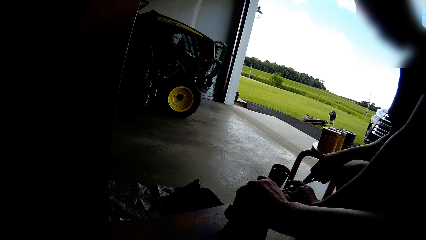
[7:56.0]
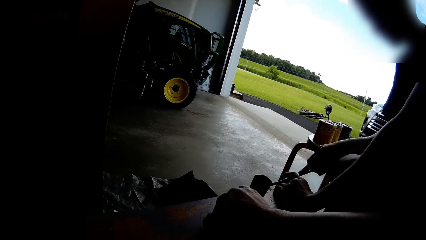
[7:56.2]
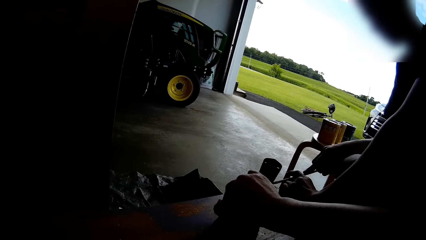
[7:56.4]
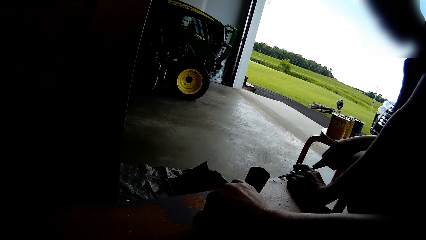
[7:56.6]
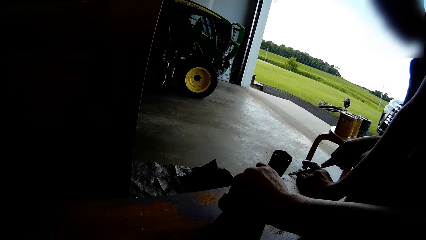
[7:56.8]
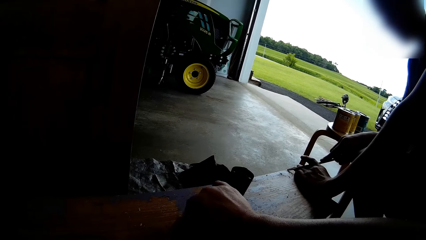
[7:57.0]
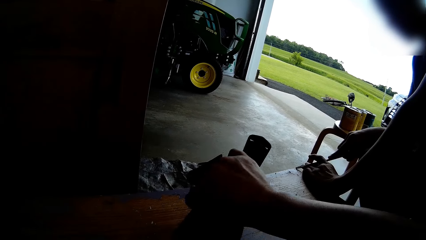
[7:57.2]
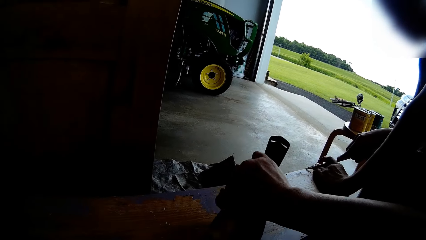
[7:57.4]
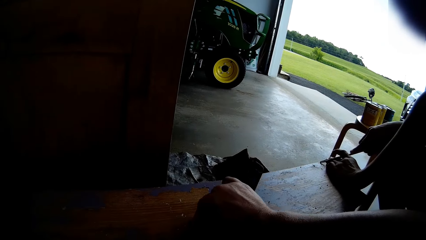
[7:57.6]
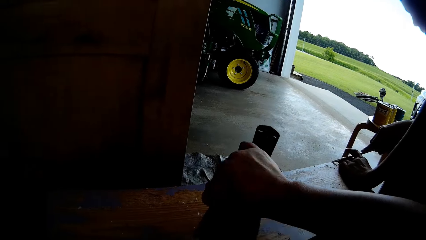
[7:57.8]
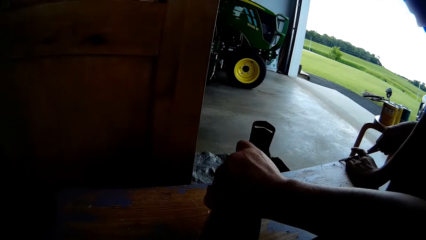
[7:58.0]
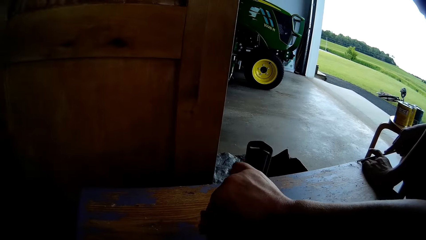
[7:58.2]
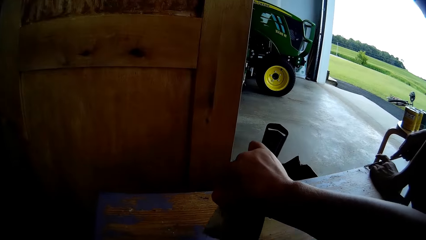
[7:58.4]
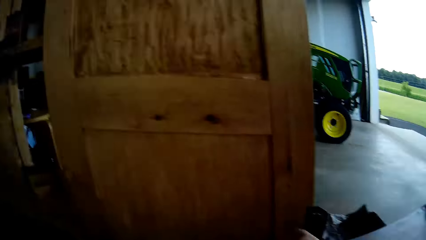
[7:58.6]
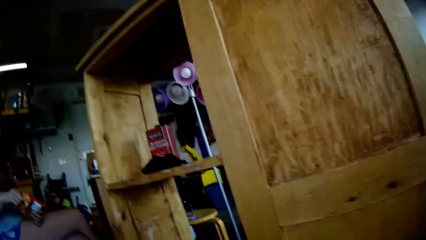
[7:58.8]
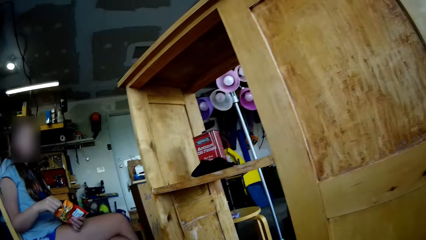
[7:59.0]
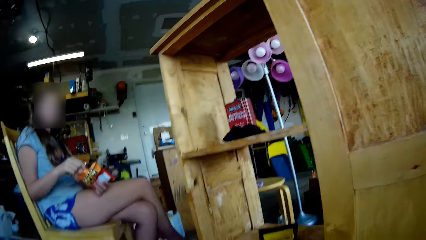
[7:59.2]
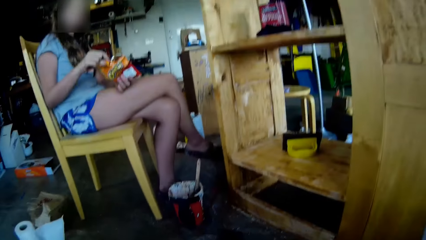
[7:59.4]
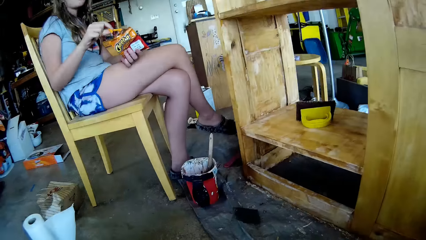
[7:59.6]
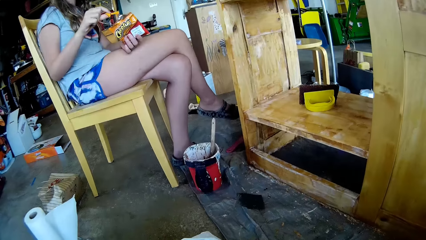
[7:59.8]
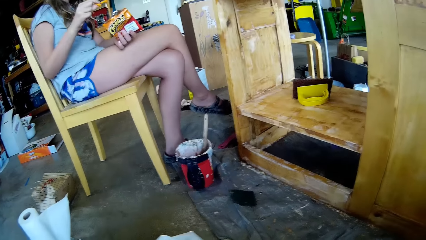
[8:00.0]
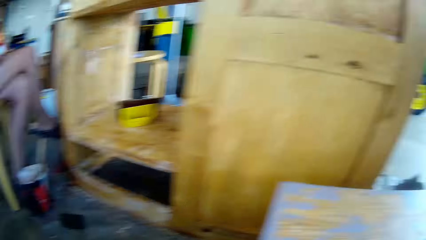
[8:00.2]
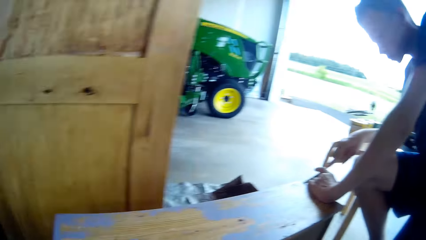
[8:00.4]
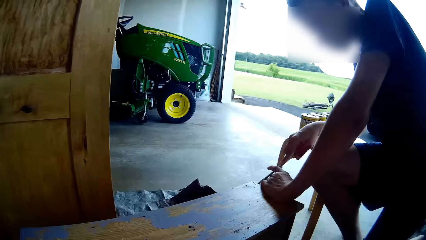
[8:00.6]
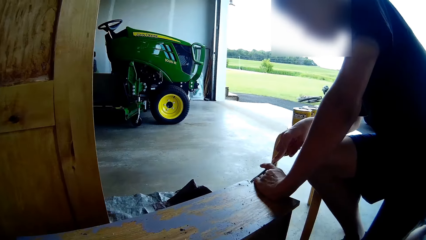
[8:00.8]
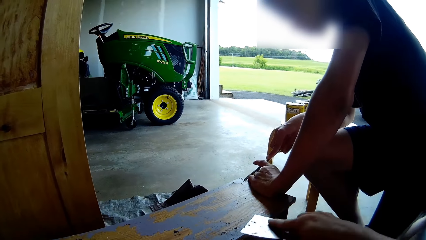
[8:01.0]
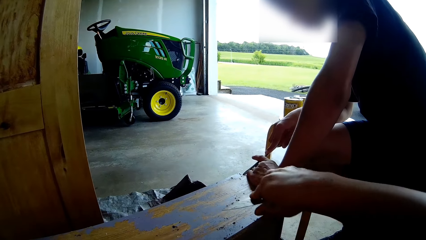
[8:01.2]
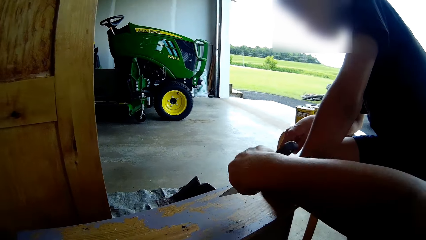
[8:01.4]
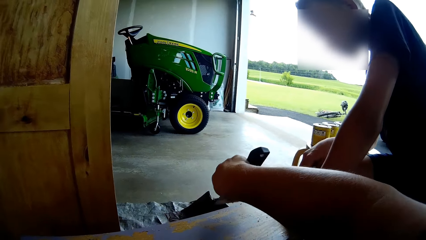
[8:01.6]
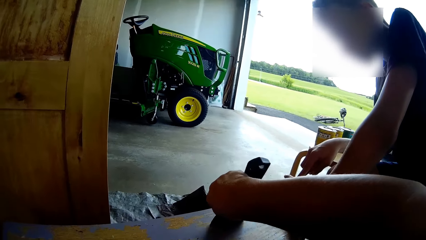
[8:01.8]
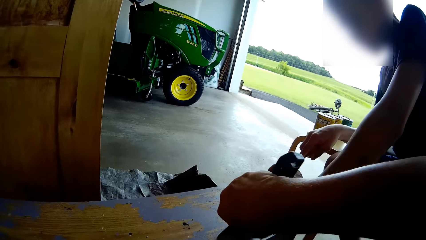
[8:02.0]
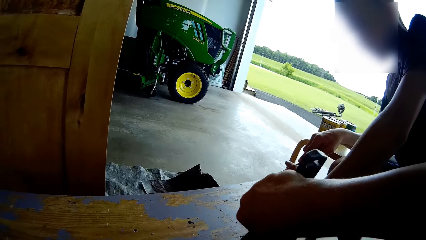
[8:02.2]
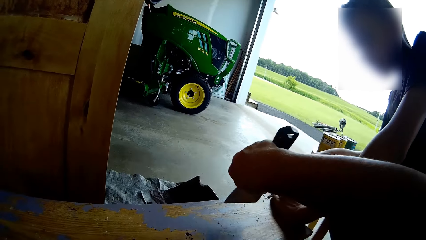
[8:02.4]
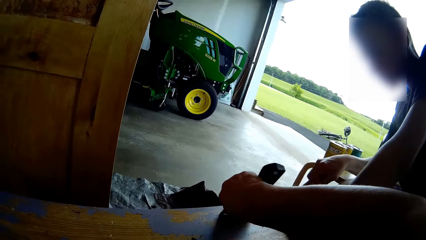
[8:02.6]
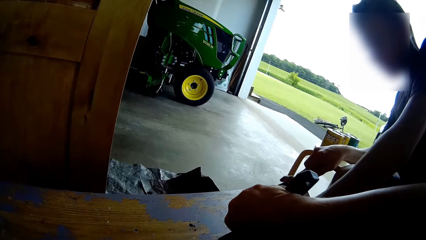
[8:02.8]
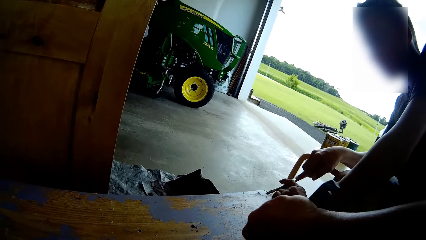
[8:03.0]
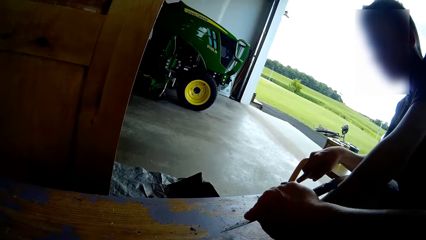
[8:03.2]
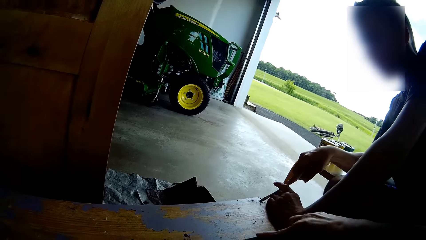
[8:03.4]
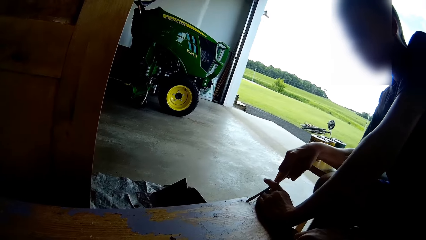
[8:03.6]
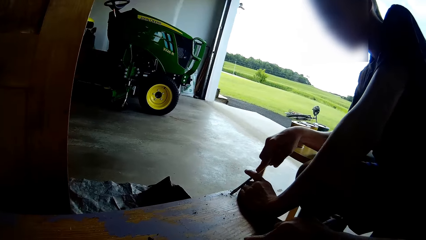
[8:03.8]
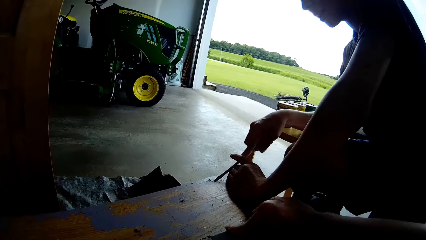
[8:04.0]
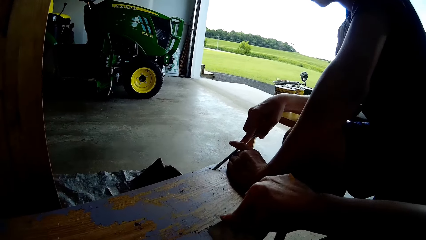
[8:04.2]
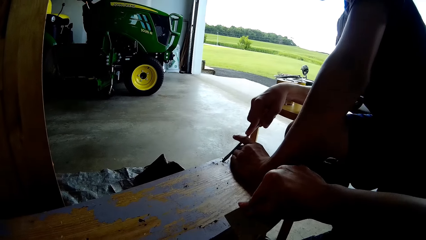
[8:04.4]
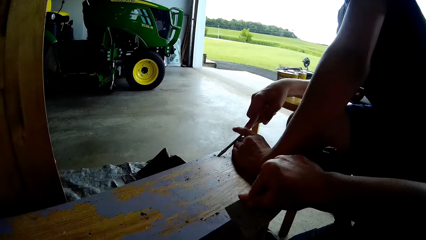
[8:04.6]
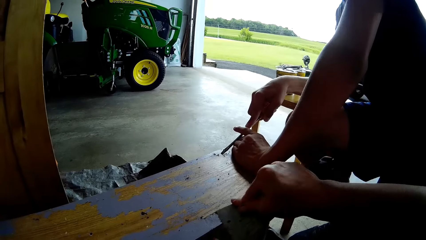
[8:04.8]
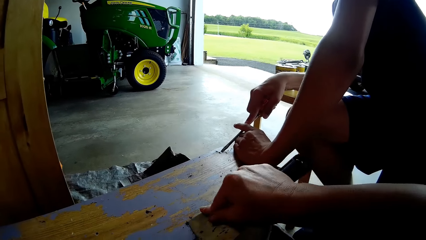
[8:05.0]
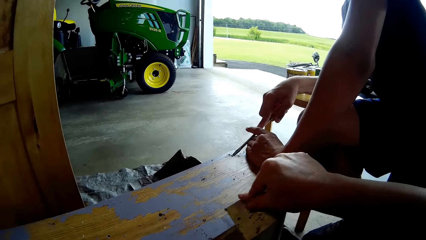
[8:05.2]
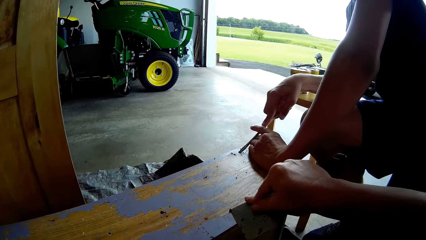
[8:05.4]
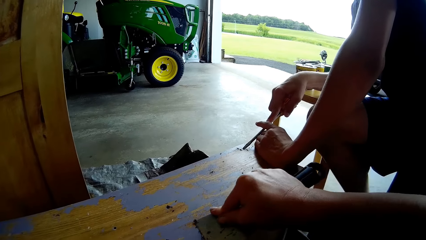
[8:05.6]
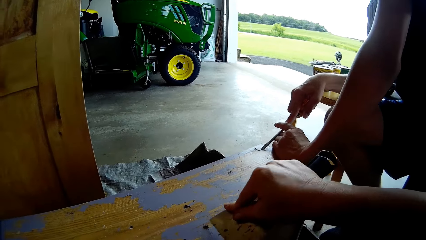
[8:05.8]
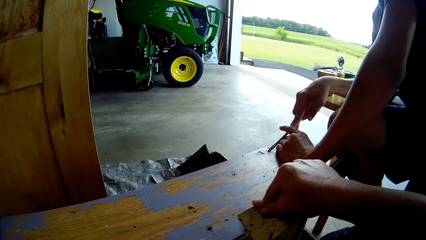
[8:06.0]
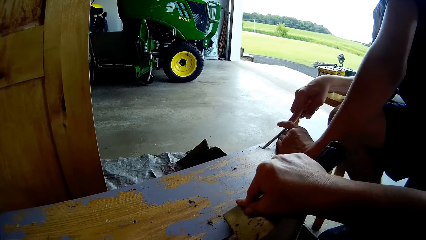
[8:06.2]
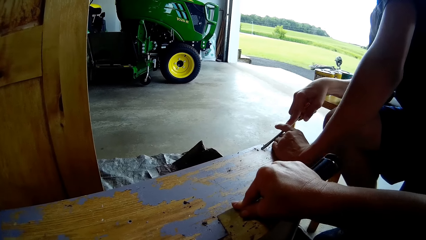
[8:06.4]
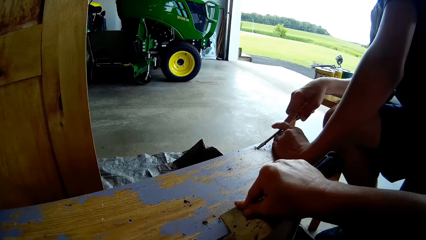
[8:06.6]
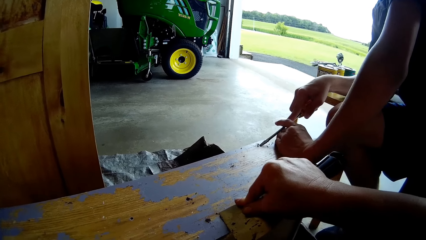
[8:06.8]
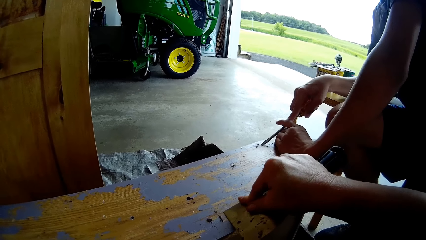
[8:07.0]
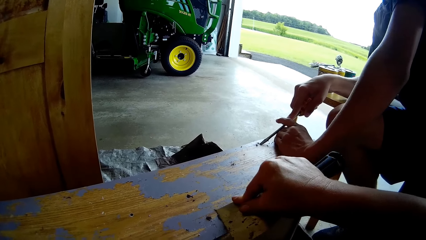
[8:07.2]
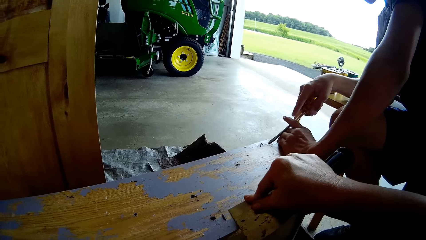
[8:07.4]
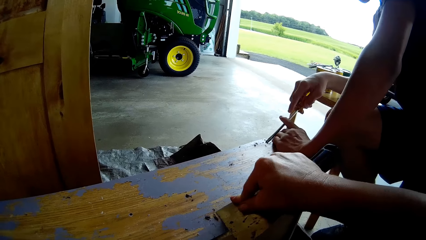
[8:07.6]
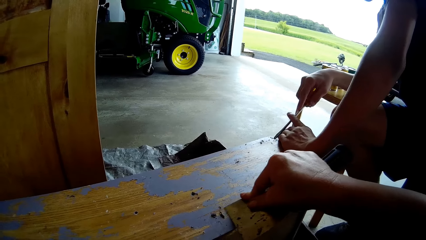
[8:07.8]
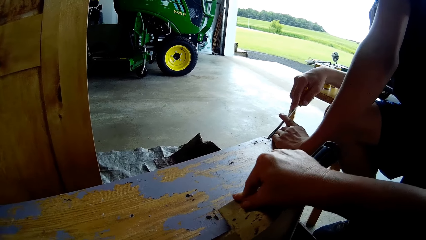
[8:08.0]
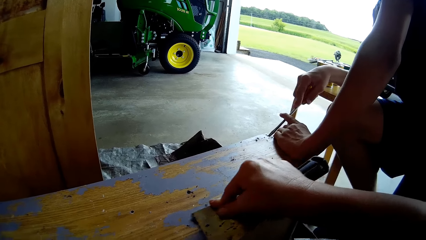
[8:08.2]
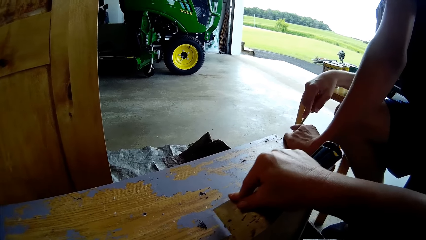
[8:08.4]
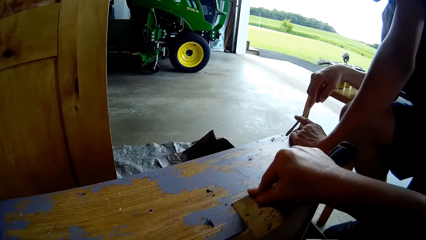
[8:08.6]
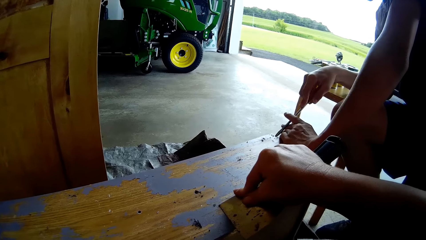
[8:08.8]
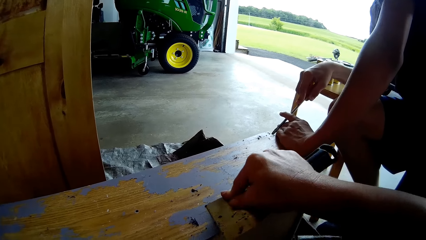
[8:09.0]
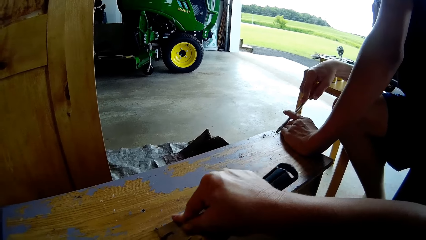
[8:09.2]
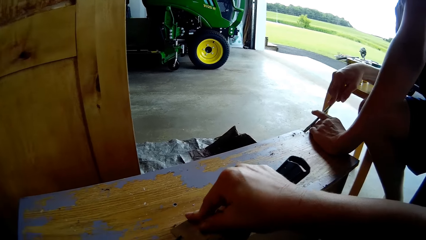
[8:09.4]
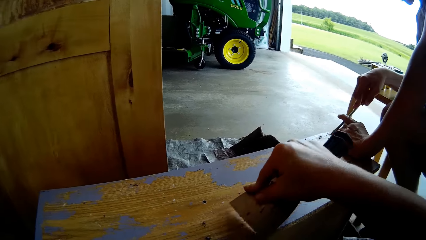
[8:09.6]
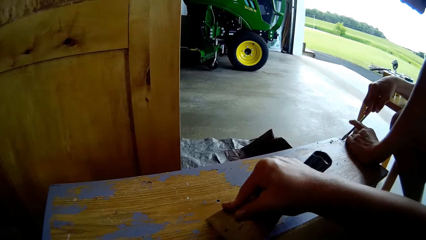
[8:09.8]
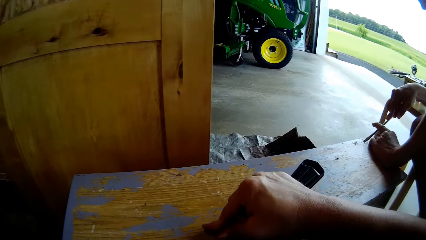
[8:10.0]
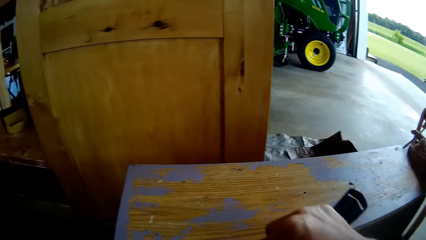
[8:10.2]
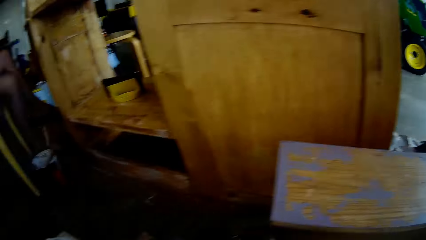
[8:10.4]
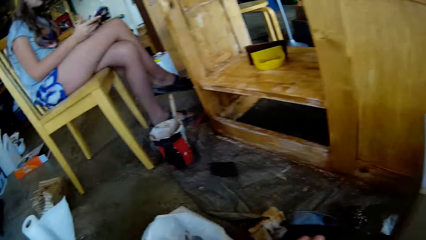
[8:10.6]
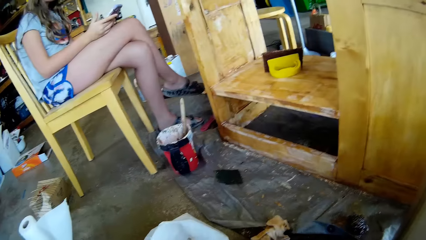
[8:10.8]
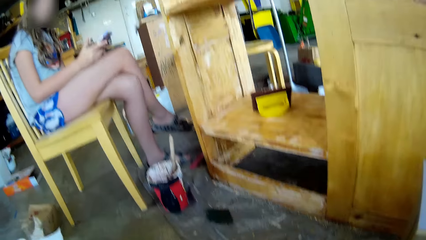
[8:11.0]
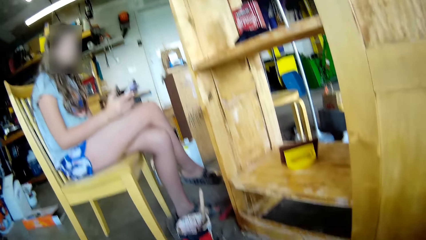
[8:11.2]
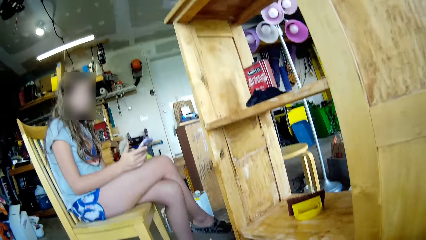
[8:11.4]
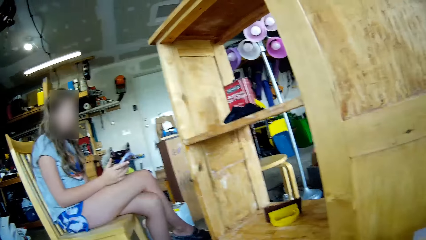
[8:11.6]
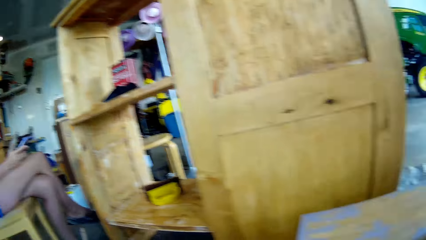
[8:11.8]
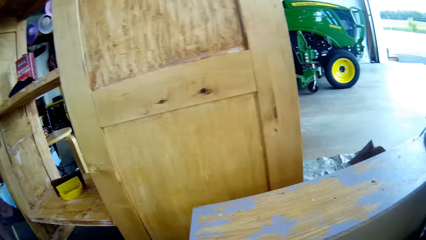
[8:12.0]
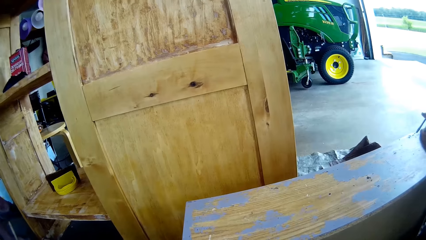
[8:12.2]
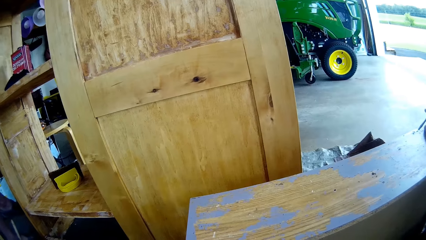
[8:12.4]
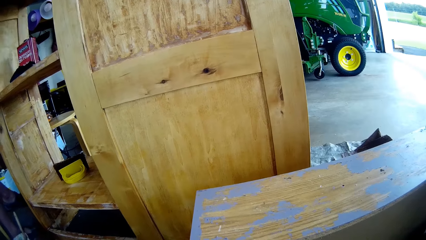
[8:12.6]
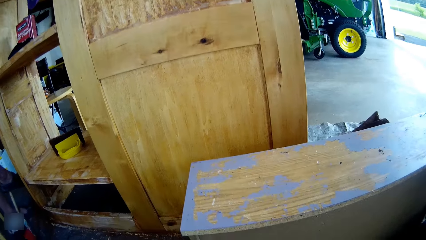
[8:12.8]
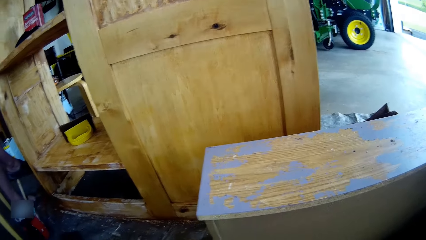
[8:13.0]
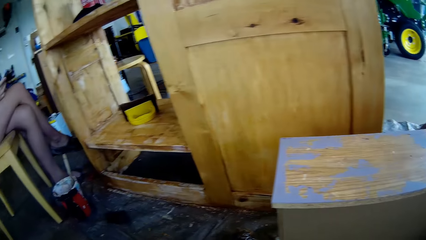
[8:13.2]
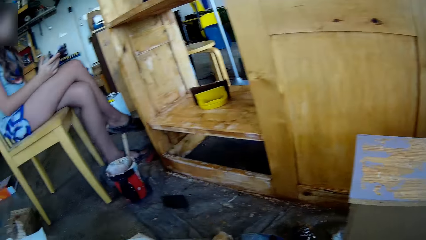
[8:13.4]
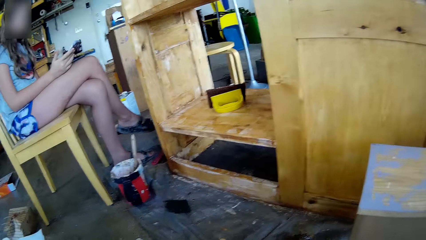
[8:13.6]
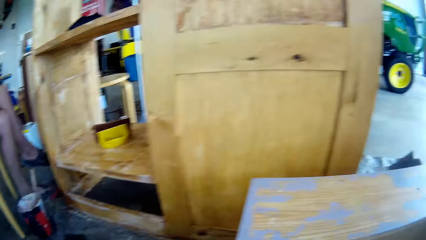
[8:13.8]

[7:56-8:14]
A lady holds a screwdriver. A man scrapes off the paint from a timber with a flat screwdriver. The camera wearer looks around. They look at a woman. The woman picks a snack from a sachet. The camera wearer looks around. They scrape paint from the timber with a scraper. They scrape paint again. They move around. The woman operates a phone. The camera wearer looks at the woman. They look around.
